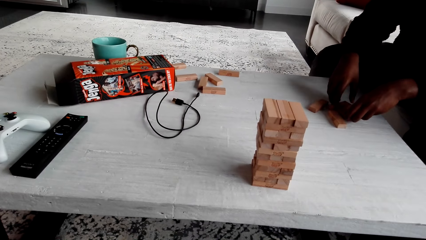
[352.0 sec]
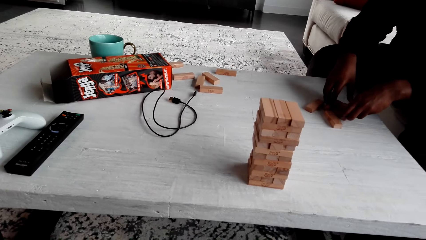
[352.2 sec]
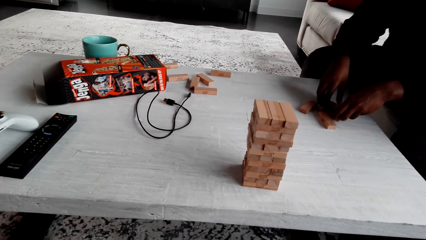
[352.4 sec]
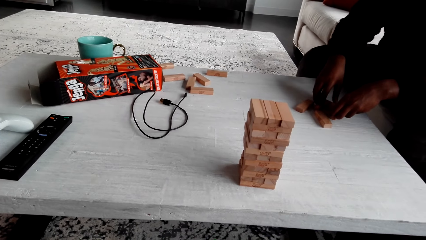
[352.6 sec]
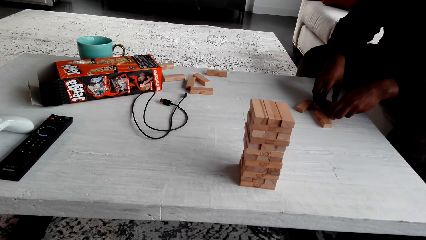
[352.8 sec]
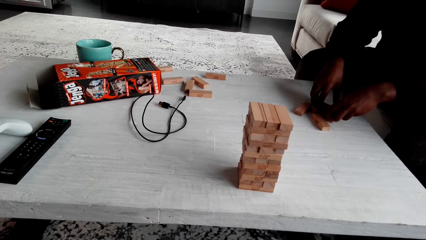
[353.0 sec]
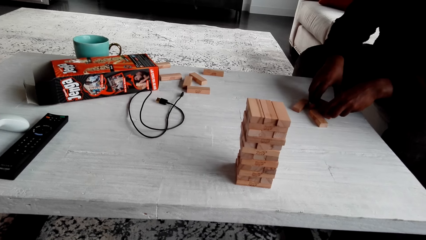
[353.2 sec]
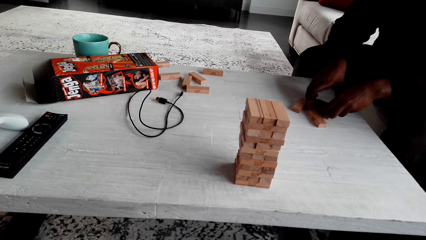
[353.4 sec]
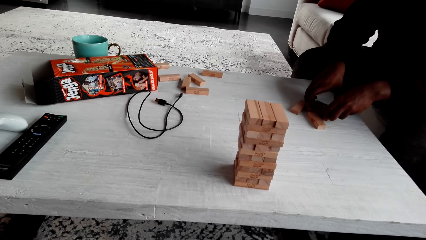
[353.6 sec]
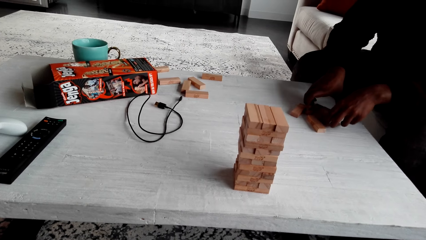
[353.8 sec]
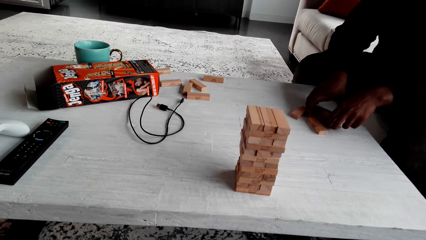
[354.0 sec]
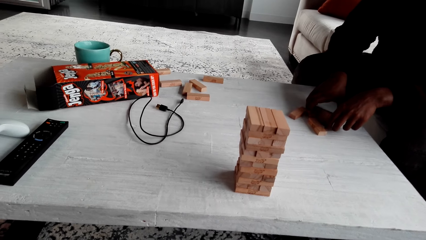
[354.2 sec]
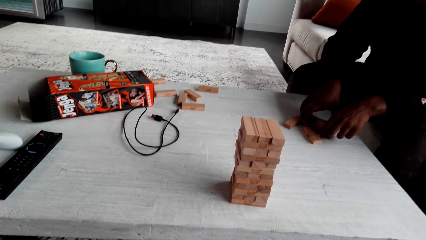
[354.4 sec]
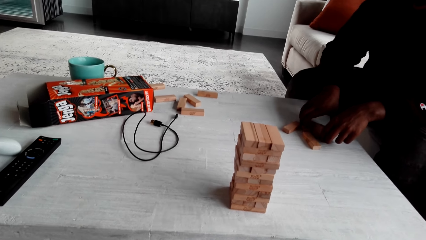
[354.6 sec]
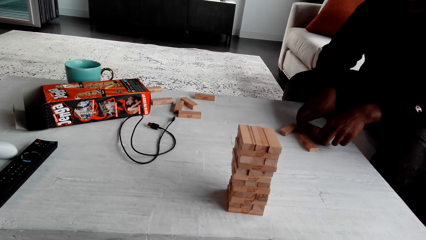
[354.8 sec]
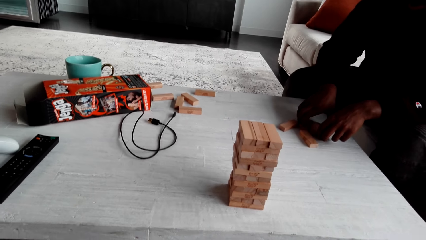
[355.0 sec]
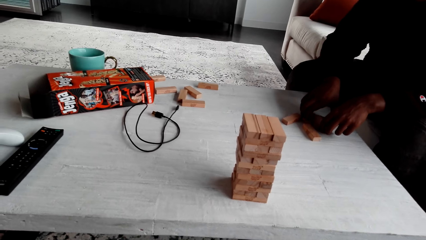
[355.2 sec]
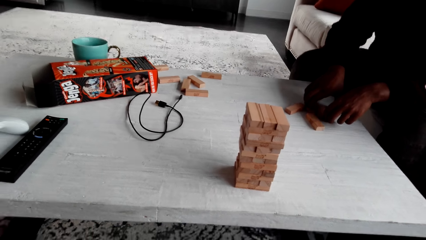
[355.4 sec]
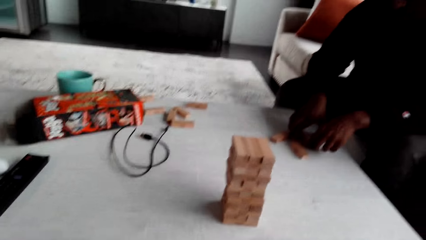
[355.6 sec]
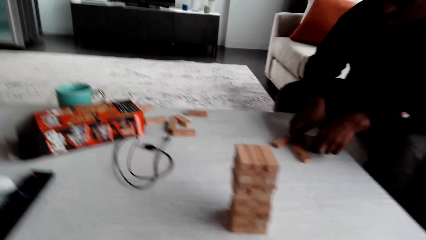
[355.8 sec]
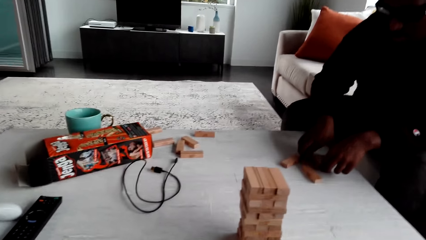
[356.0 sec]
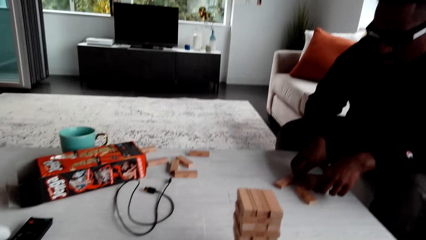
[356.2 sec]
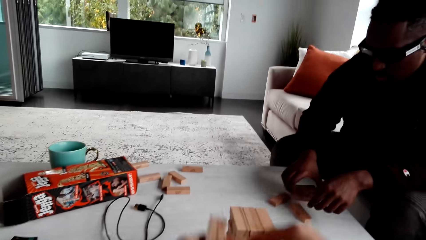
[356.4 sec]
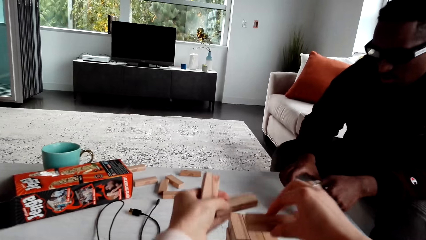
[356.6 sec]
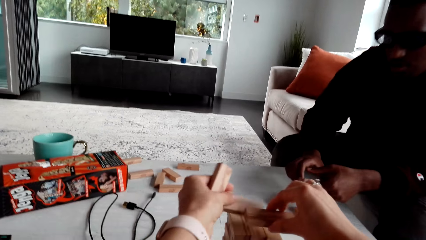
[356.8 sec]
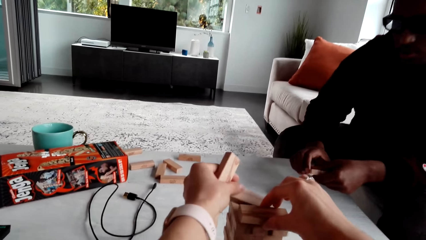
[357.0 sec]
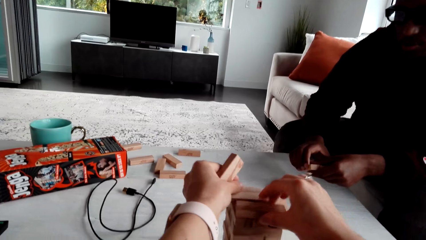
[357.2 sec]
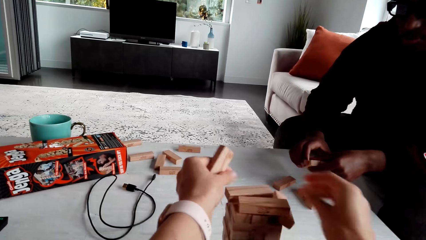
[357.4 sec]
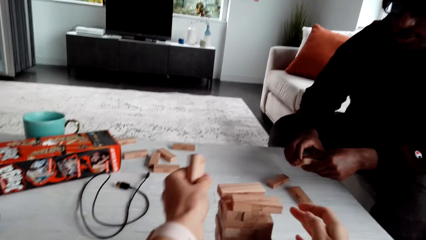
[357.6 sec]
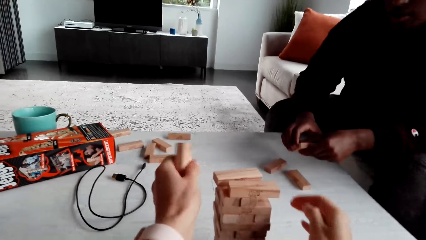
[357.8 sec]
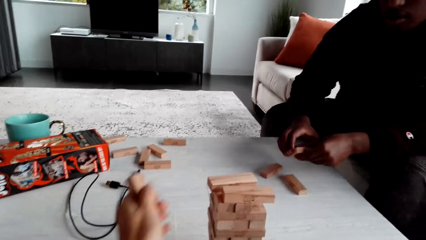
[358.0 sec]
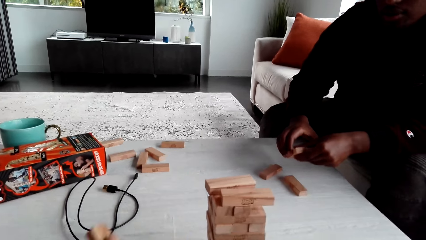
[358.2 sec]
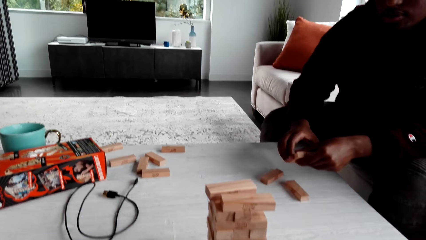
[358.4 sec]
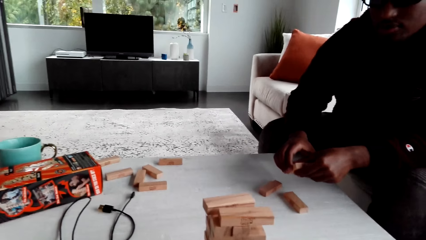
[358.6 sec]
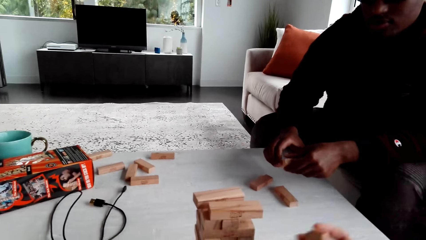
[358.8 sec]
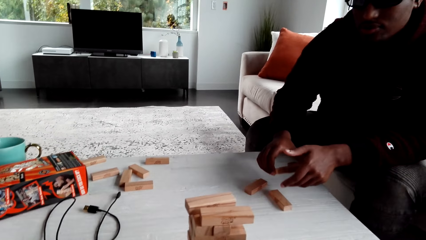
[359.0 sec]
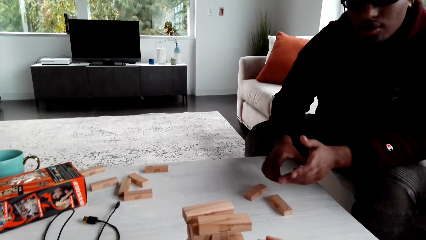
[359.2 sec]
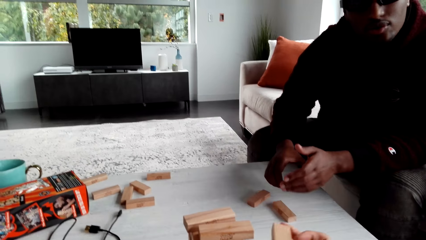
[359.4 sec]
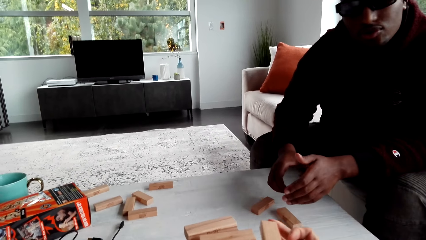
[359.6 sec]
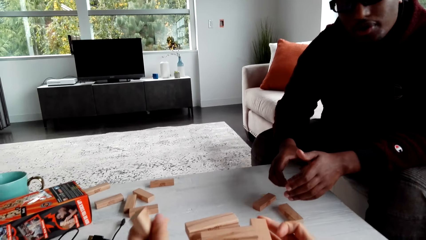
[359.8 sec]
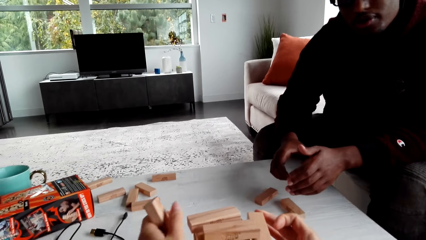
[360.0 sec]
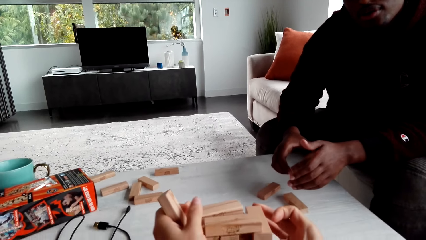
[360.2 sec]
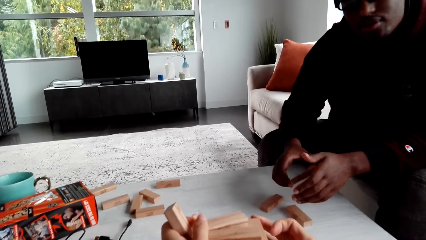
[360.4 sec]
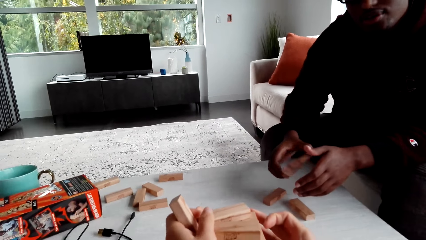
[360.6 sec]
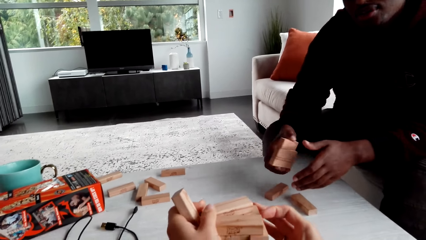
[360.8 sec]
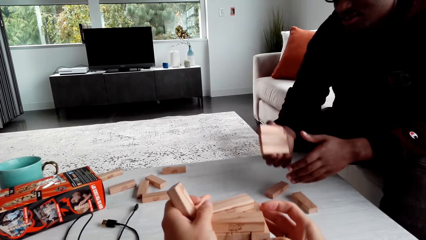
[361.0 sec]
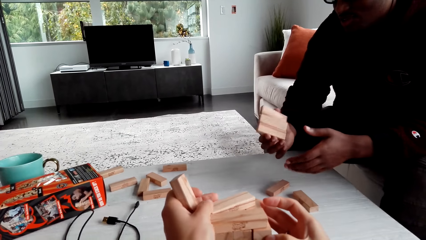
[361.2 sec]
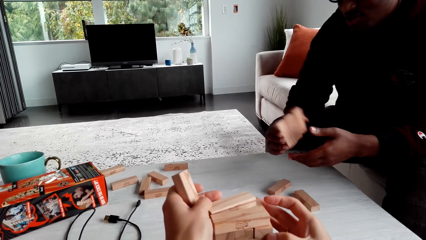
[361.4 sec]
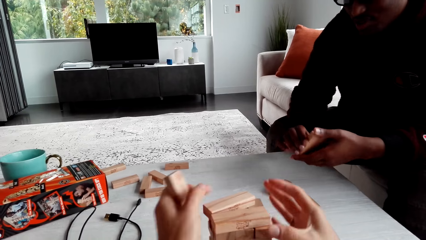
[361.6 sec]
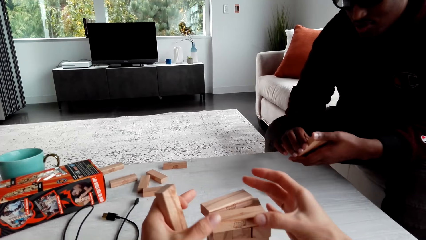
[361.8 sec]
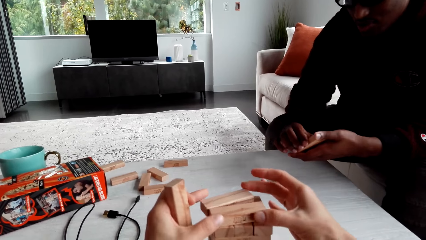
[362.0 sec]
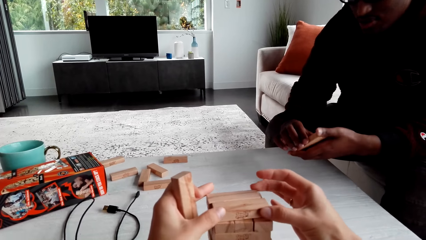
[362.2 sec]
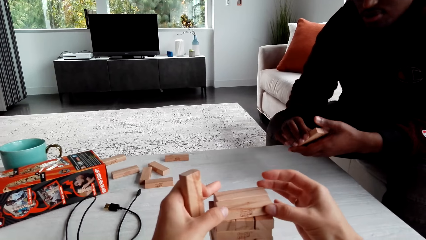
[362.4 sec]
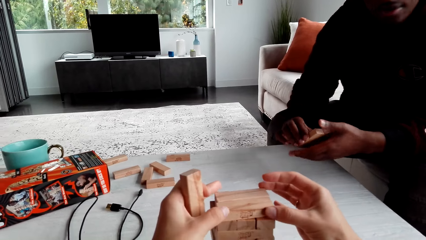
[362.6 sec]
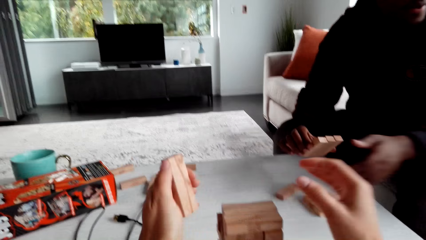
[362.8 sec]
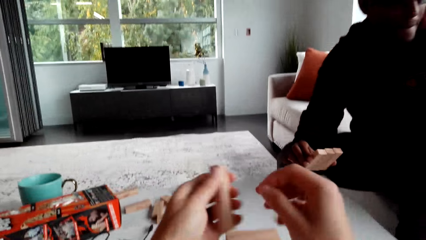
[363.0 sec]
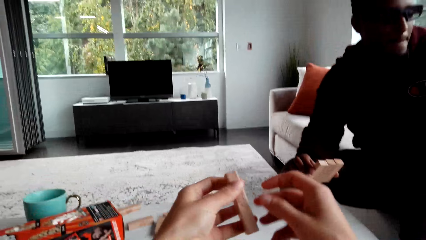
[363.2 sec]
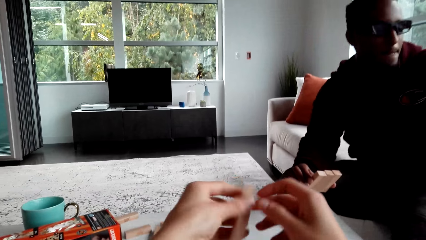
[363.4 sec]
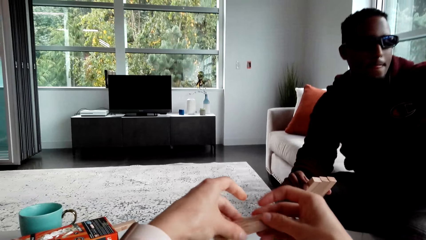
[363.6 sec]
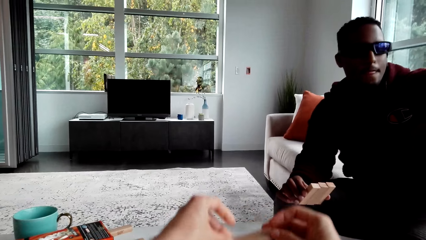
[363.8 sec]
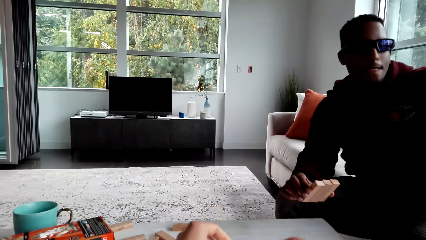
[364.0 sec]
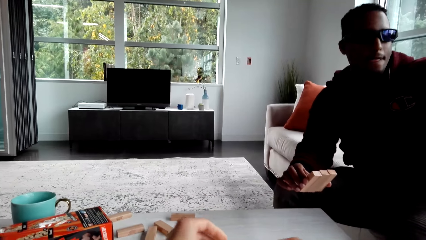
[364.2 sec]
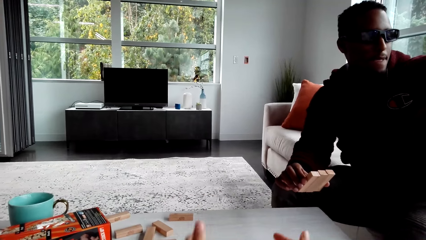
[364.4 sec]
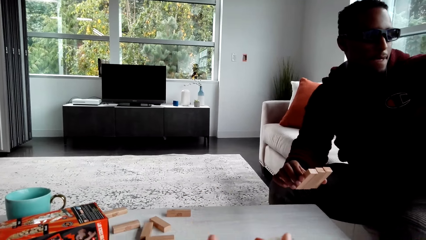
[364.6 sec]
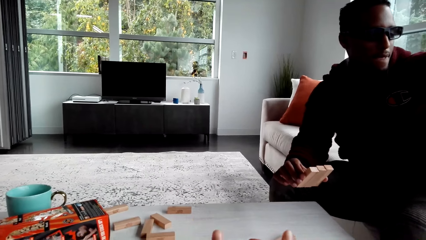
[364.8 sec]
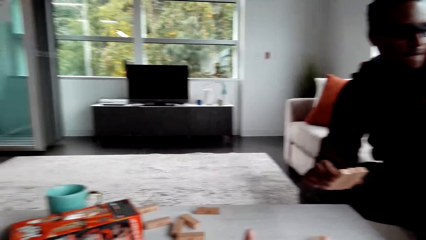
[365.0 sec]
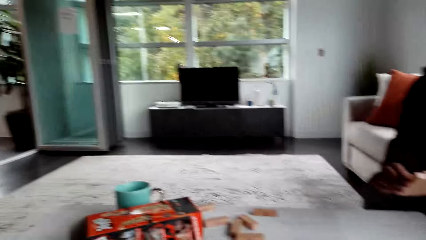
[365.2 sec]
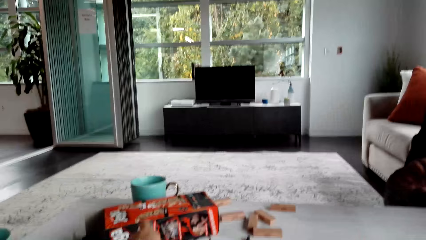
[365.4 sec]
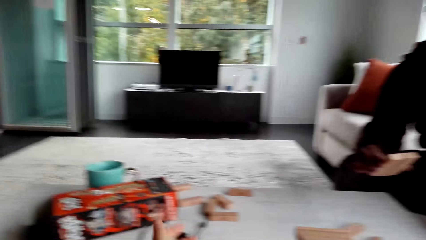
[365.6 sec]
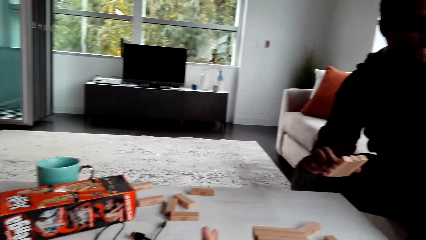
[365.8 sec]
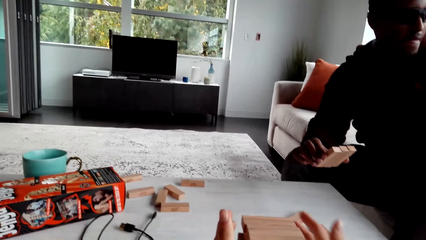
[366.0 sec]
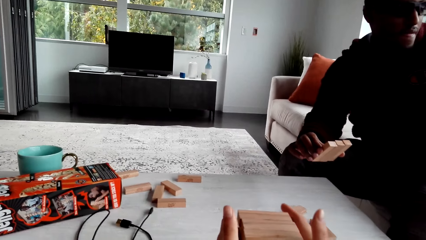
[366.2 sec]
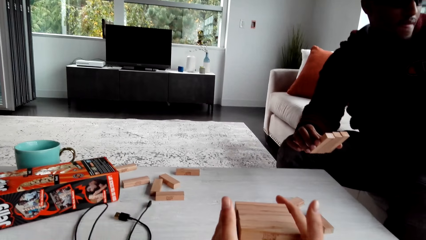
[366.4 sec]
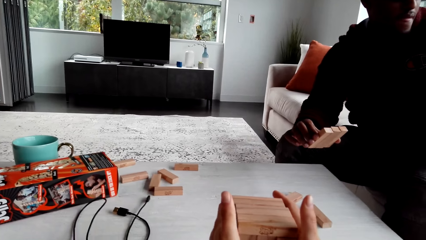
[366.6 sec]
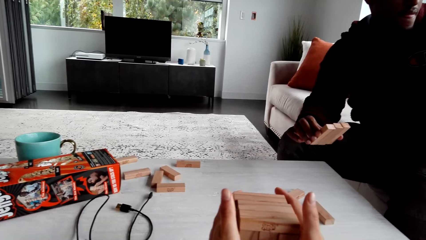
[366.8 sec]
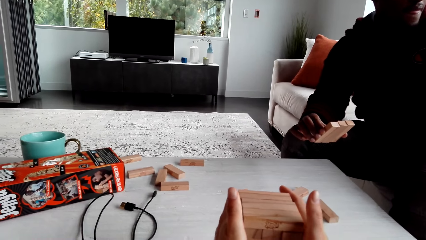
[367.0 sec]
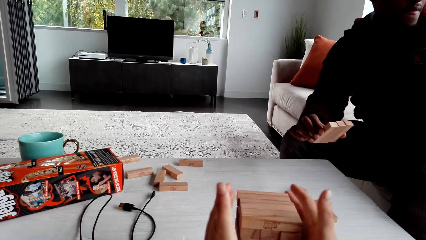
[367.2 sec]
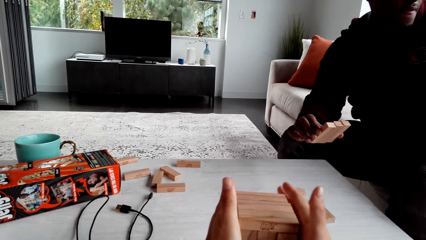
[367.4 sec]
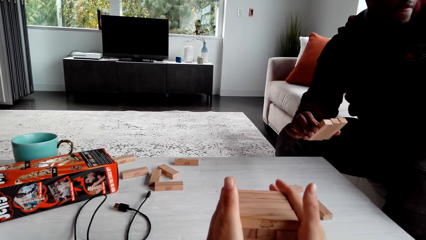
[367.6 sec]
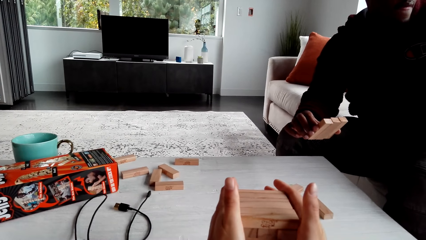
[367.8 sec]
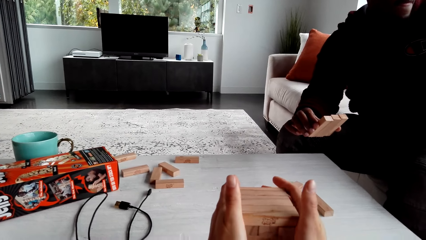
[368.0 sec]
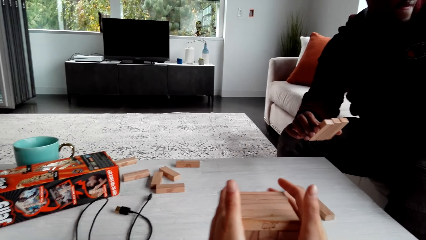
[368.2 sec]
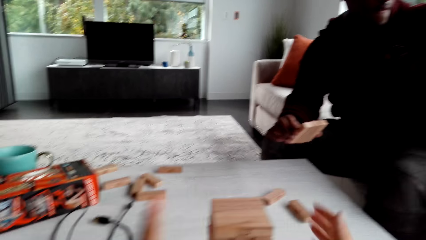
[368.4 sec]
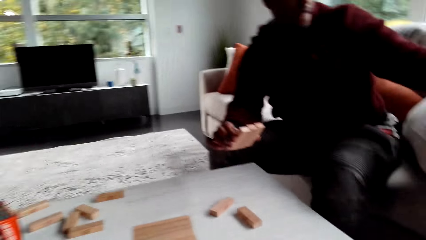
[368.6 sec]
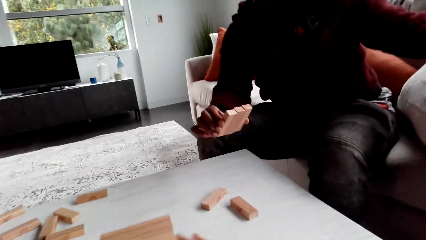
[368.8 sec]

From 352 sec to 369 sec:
The camera wearer dialogues with a man. They play the jenga game. The man talks with the camera wearer. The camera wearer plays the jenga game. They dialogue with the man. They hold jenga blocks.
